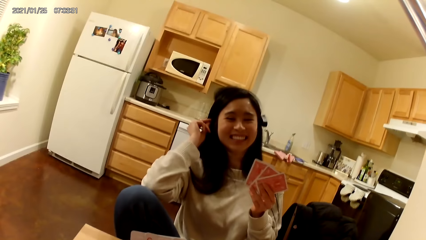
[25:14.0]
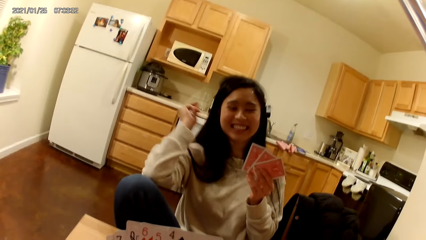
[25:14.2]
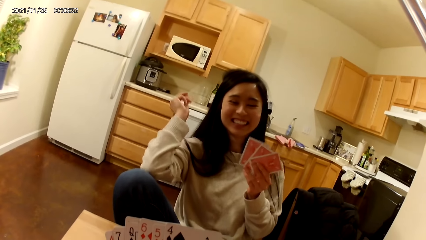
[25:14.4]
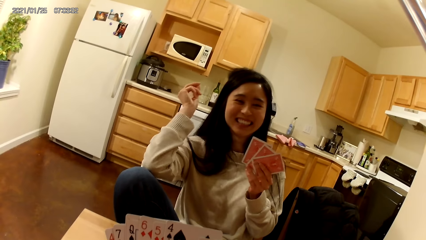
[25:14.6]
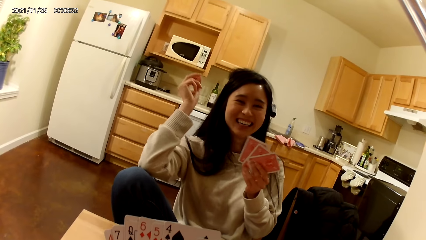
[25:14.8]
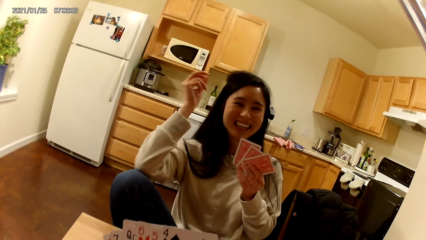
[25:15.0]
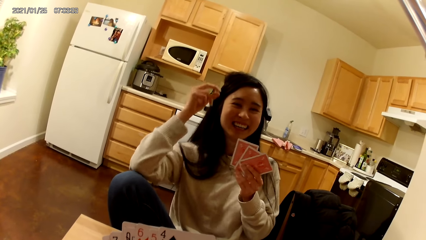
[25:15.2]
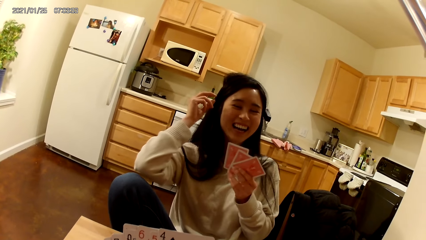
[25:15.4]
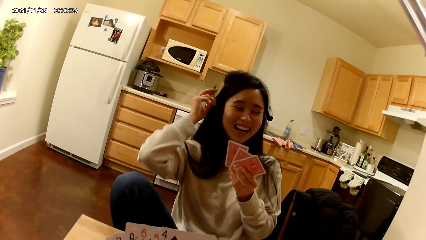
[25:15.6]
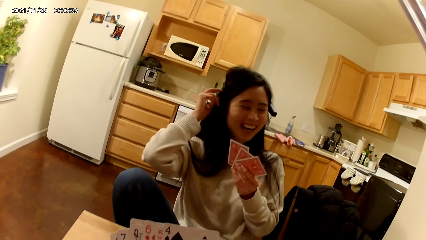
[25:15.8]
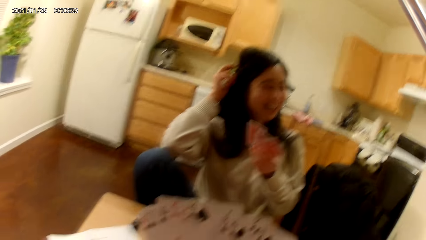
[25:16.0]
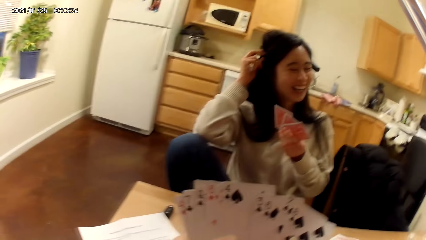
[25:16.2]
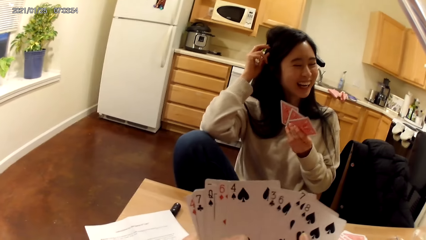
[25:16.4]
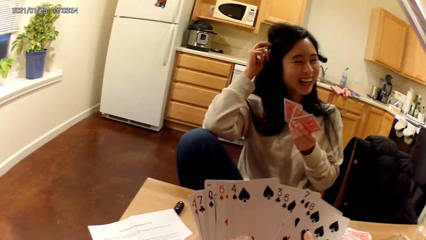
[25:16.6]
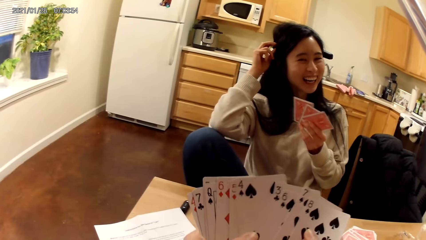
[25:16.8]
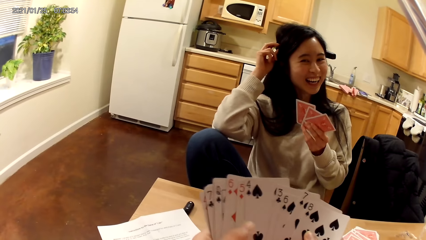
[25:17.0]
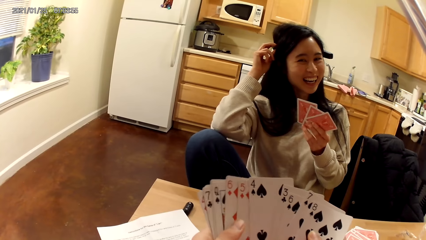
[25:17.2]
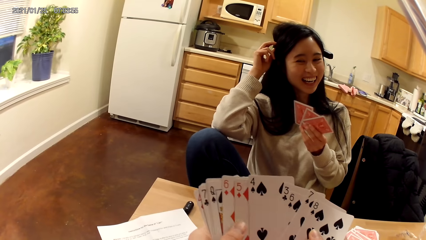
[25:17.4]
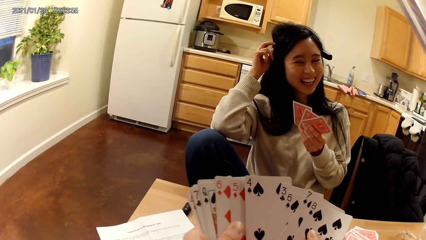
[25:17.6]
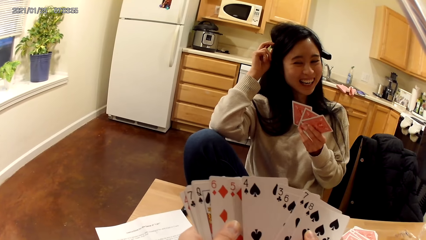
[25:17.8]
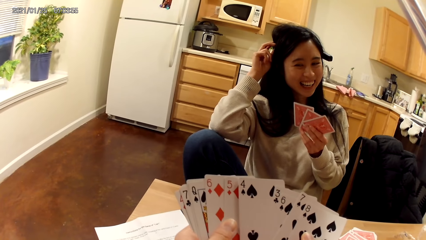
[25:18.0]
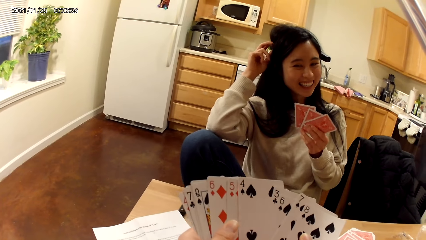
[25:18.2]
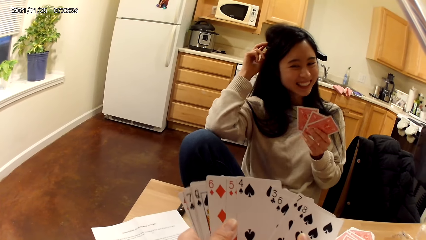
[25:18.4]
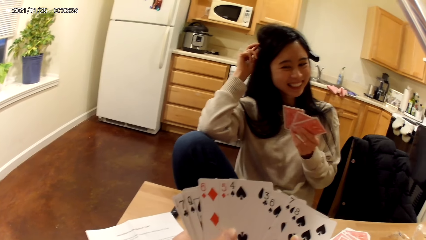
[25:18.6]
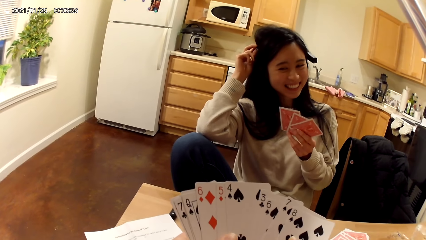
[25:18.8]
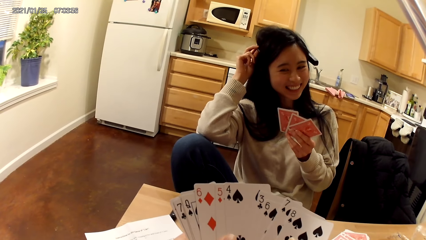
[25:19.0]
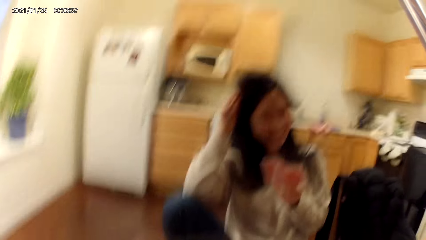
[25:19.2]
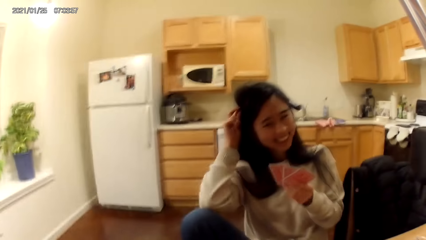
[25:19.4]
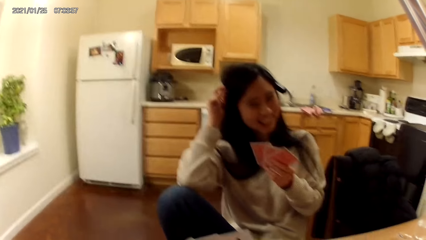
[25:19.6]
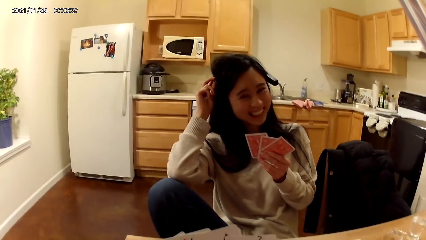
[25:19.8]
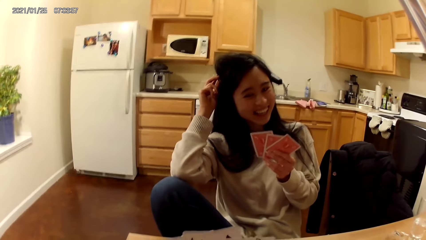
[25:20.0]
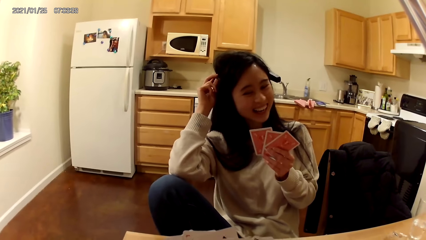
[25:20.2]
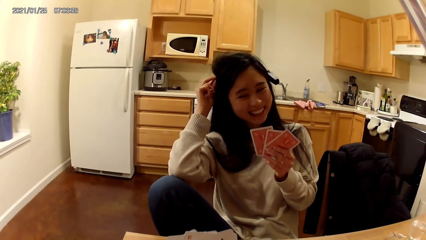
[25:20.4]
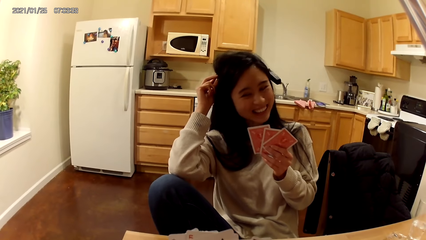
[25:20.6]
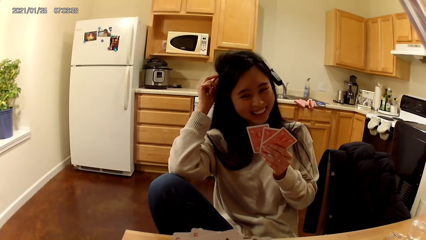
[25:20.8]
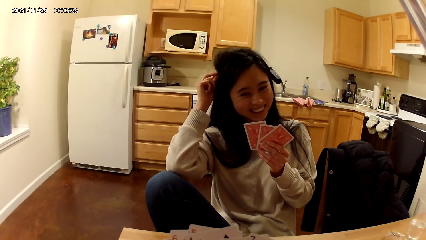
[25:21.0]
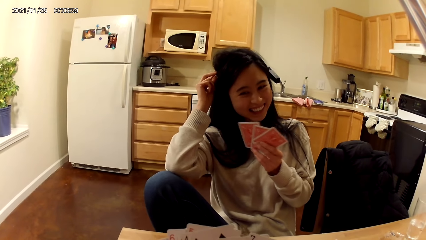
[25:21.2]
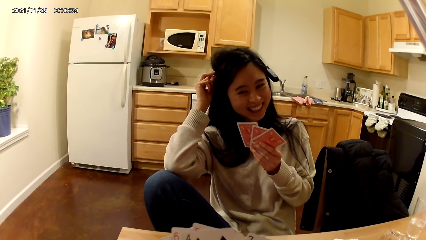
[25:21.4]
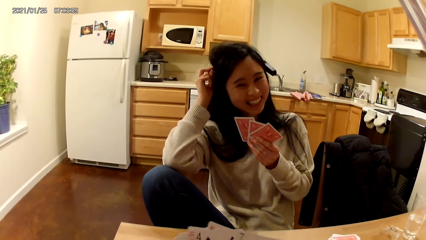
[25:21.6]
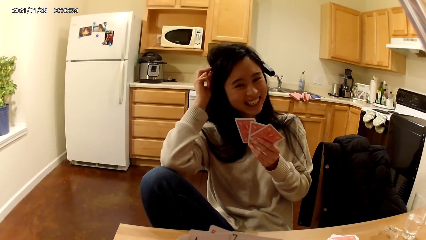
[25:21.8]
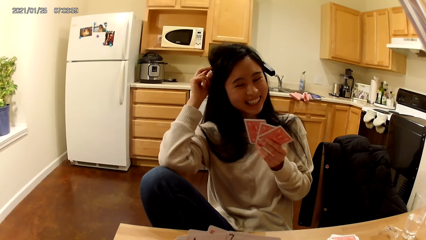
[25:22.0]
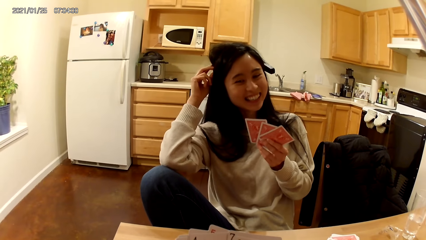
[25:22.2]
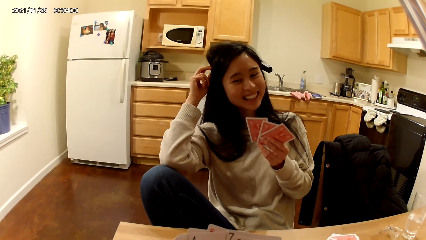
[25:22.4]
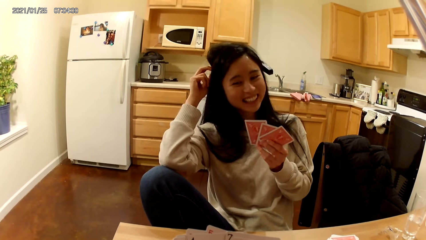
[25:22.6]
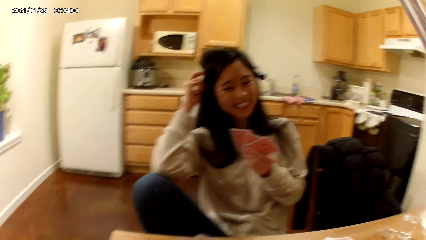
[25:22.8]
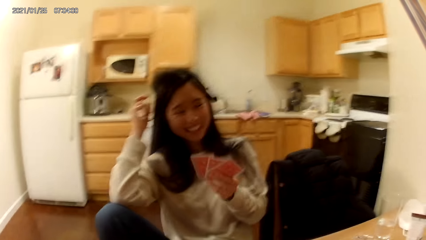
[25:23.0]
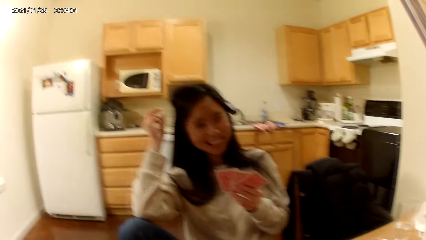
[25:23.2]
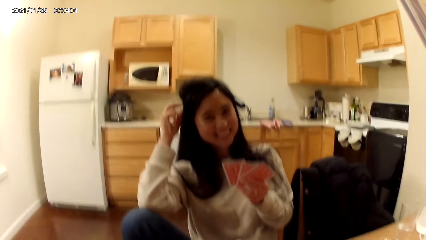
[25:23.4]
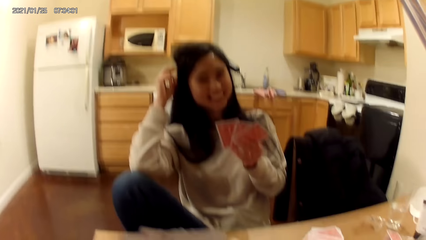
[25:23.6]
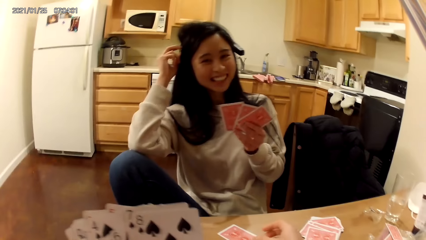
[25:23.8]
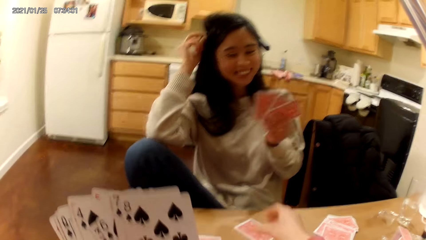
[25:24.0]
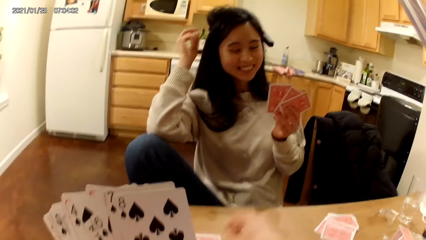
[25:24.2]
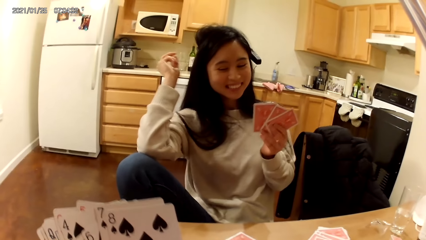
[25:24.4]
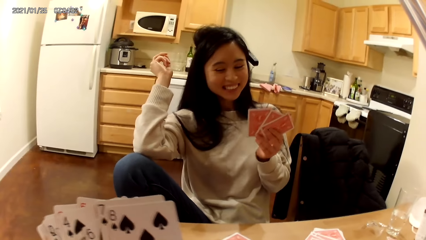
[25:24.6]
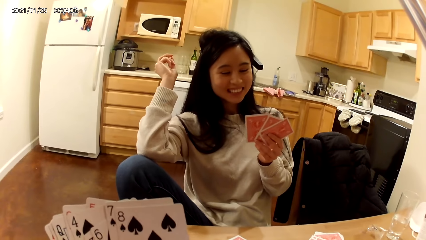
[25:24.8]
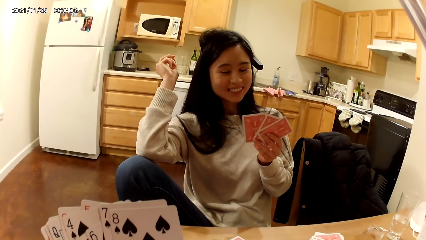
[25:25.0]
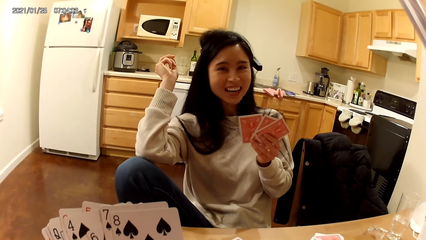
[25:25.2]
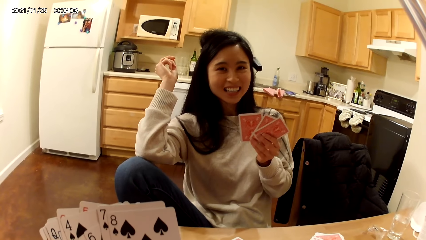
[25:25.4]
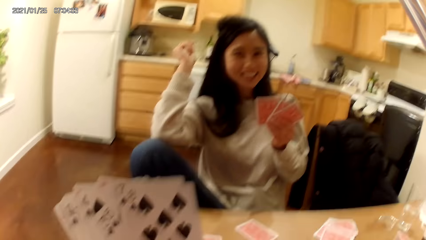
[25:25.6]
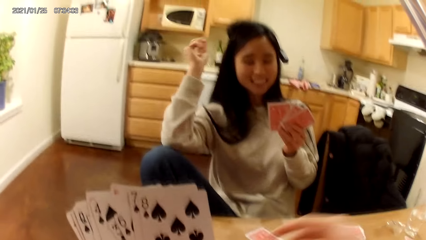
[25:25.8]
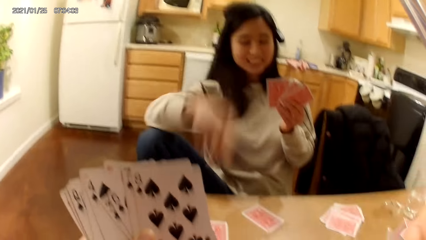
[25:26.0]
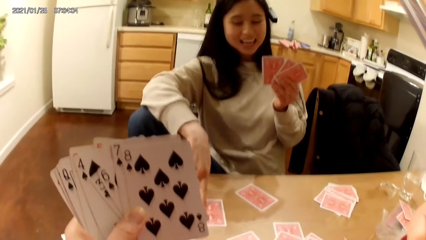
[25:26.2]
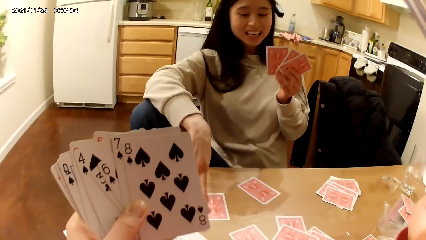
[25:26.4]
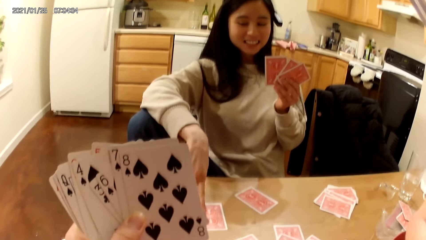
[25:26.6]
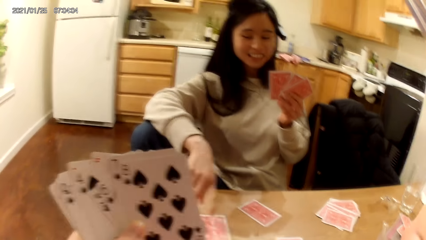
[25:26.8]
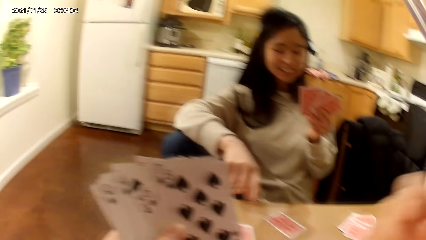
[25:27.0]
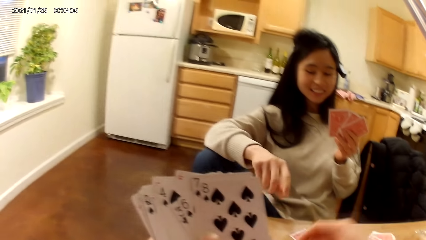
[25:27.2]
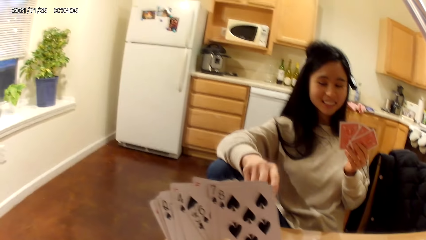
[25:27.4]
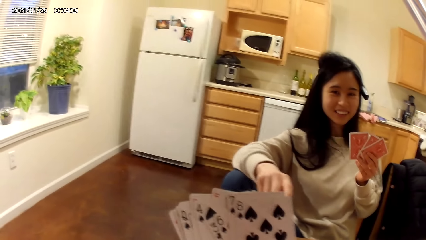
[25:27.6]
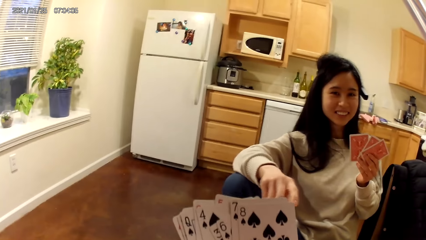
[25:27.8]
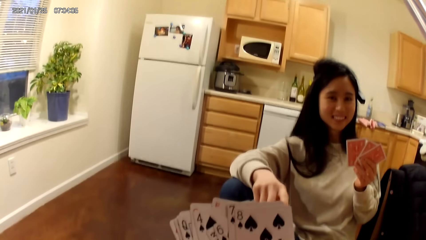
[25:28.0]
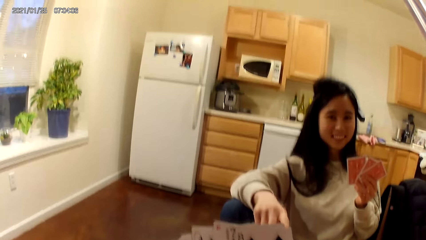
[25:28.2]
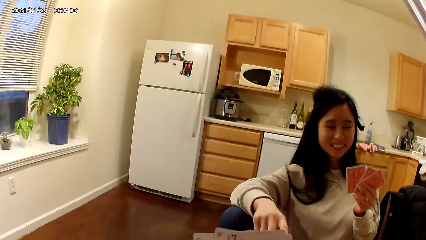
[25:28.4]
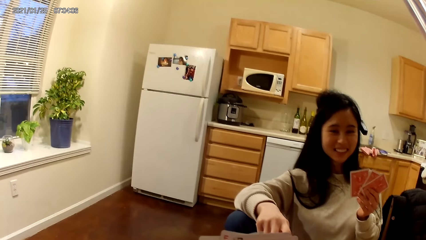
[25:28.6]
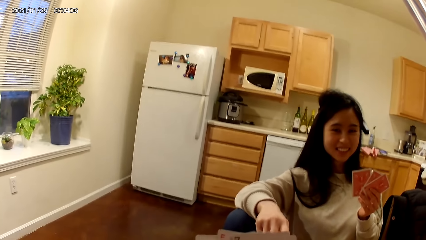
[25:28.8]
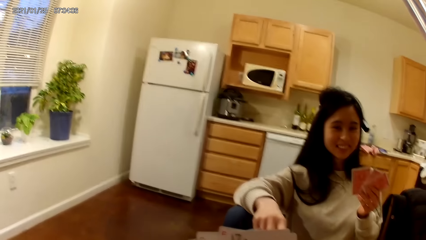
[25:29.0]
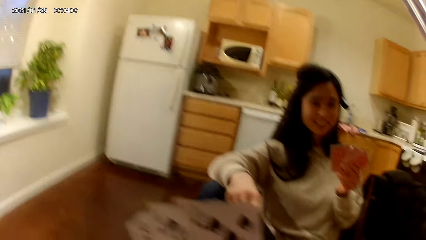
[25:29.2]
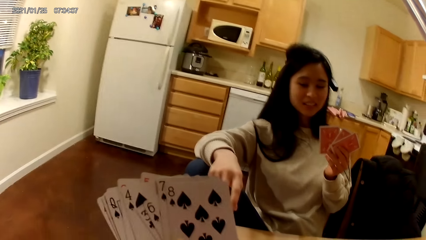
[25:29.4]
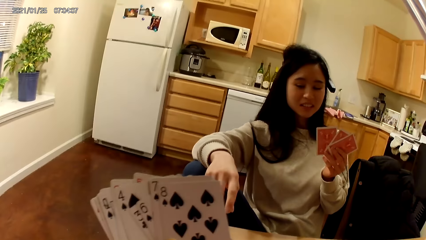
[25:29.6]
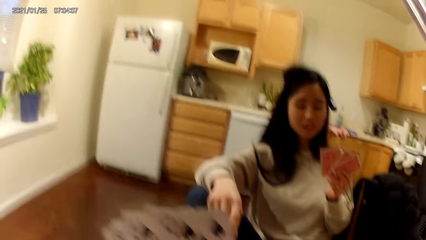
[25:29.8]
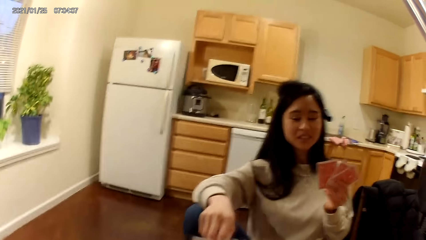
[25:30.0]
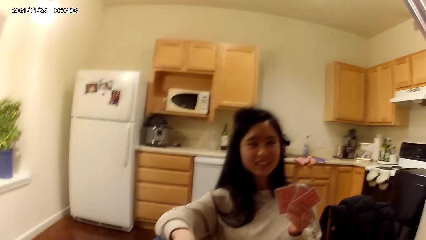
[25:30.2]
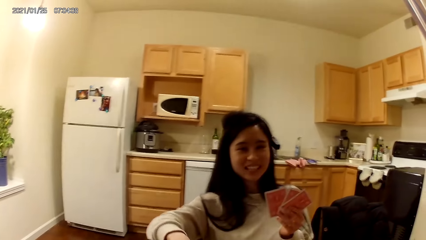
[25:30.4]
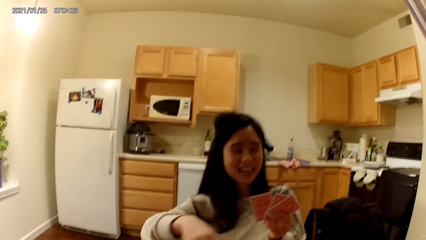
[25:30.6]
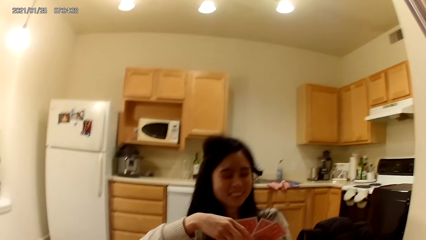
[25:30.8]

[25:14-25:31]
The woman puts a hand on her hair and adjusts her headset with her right hand. The camera wearer stretches her right hand towards the dining table. The woman places her right hand on the card on the dining table and withdraws her right hand from the dining table.
